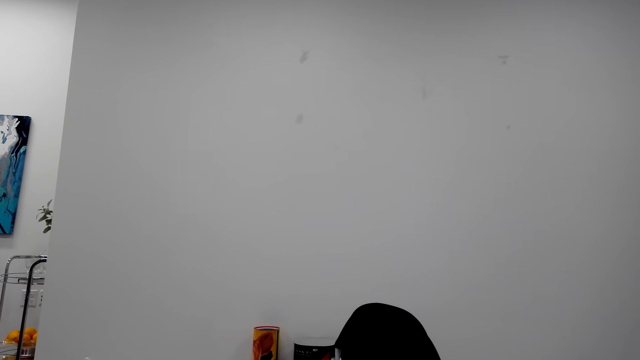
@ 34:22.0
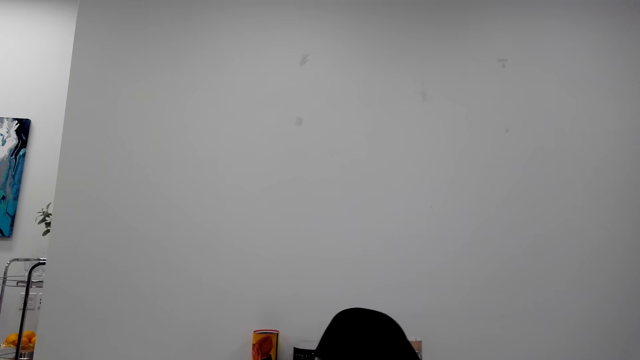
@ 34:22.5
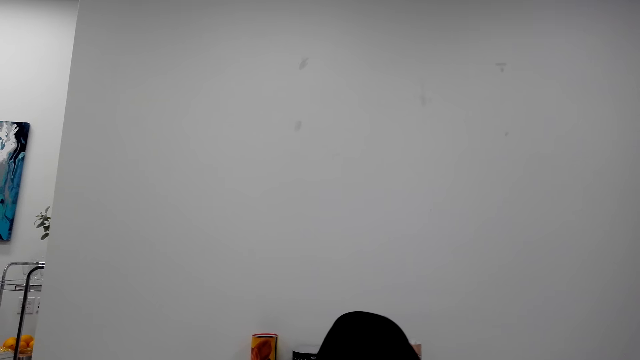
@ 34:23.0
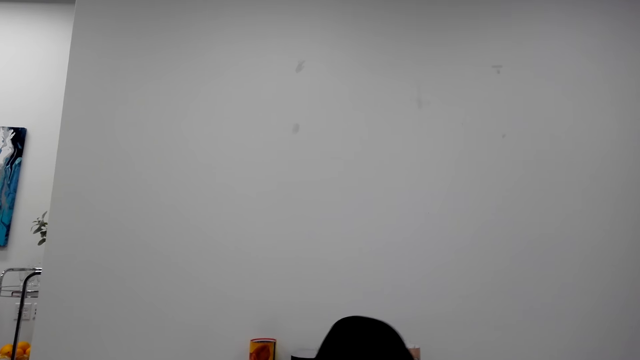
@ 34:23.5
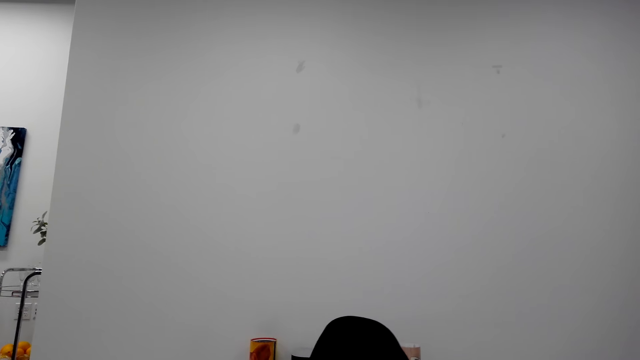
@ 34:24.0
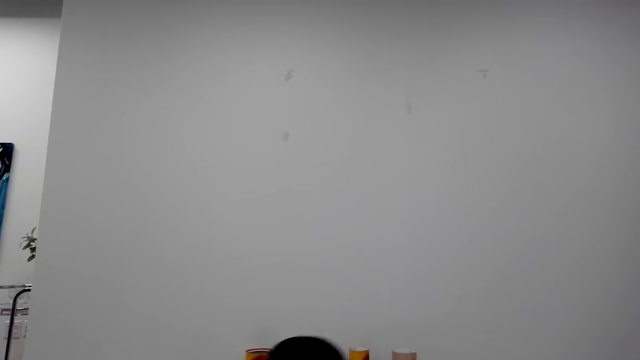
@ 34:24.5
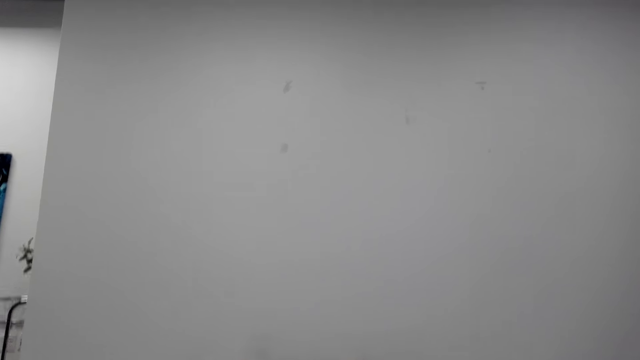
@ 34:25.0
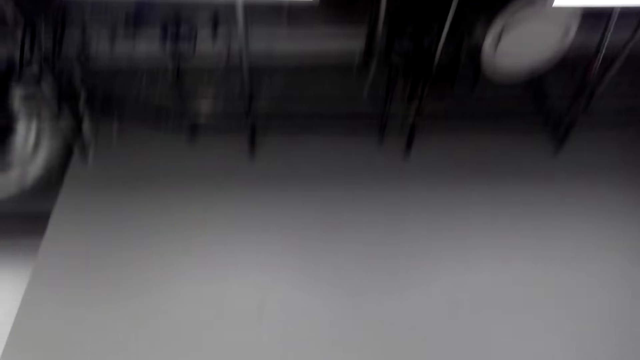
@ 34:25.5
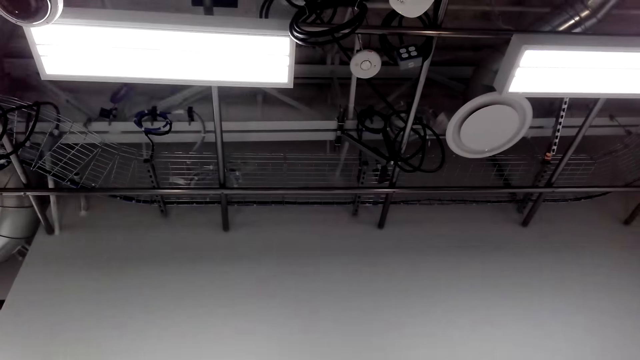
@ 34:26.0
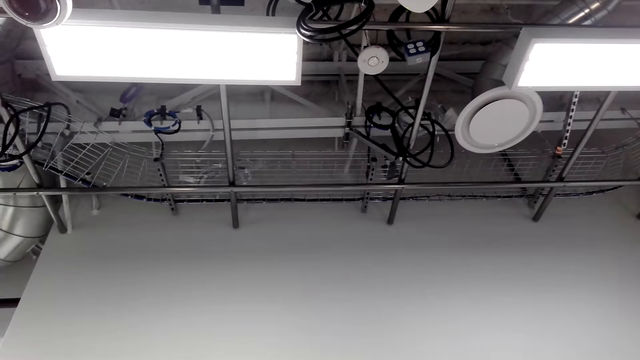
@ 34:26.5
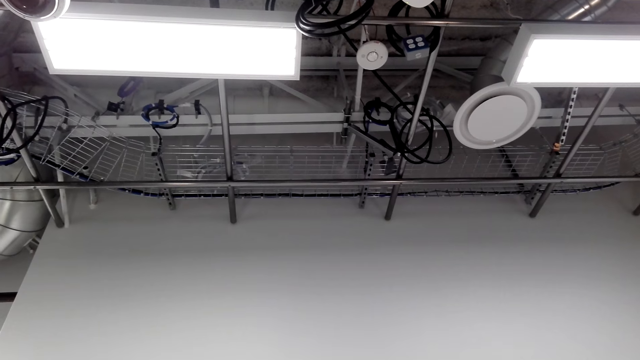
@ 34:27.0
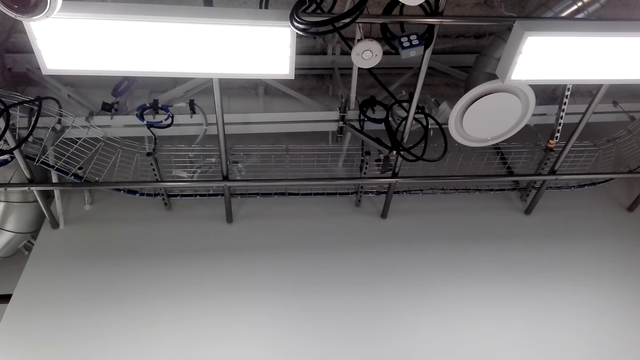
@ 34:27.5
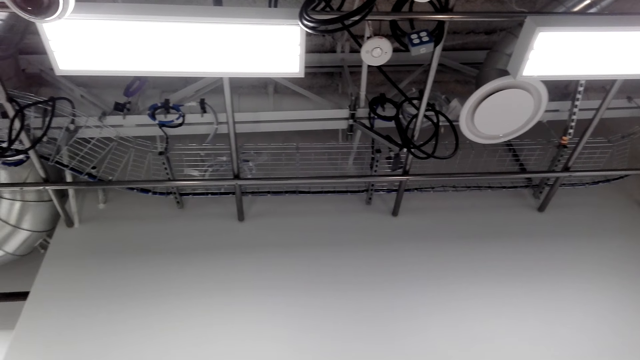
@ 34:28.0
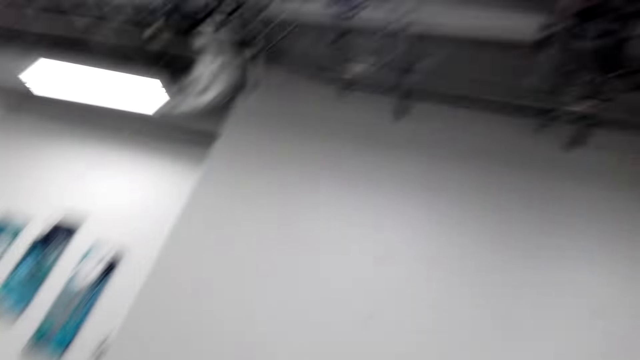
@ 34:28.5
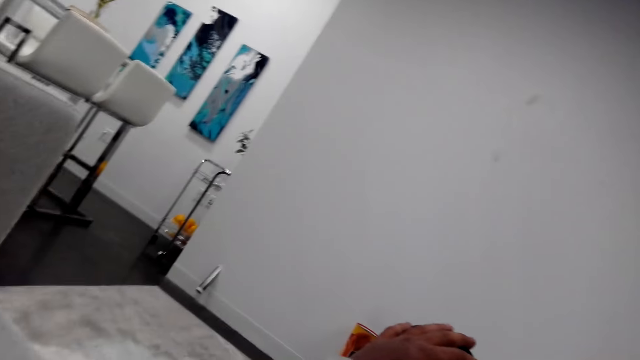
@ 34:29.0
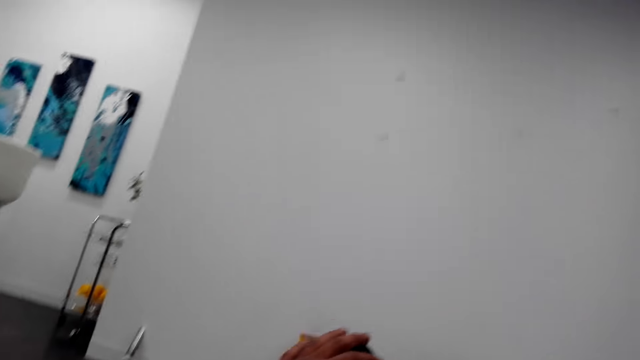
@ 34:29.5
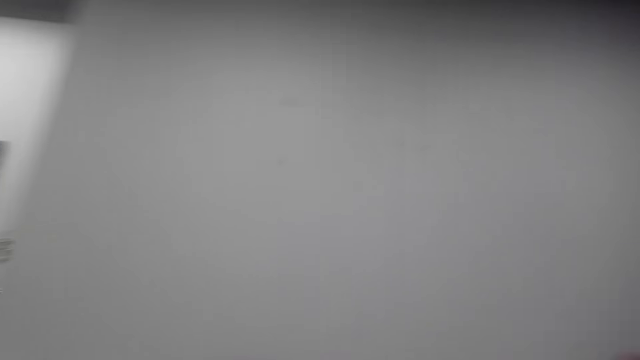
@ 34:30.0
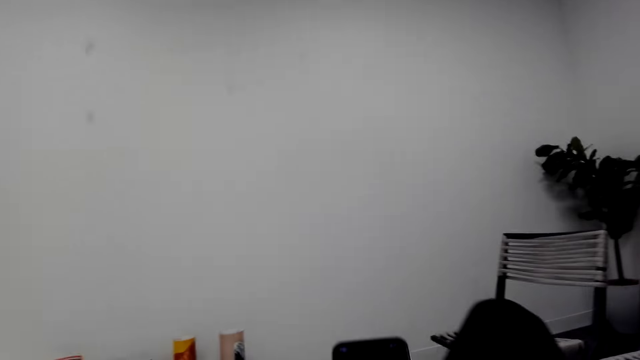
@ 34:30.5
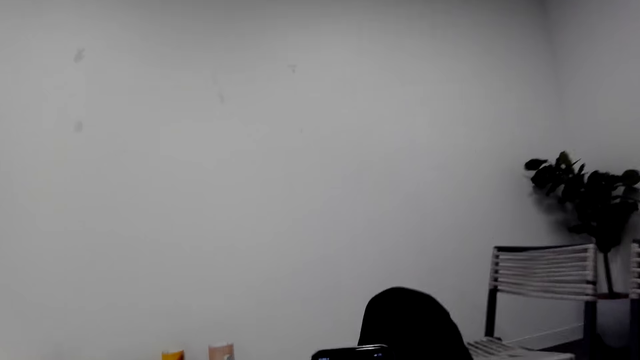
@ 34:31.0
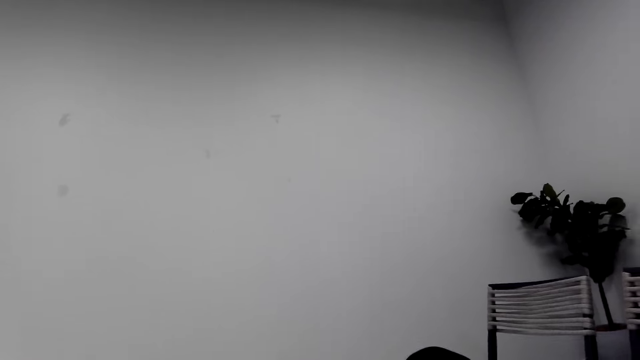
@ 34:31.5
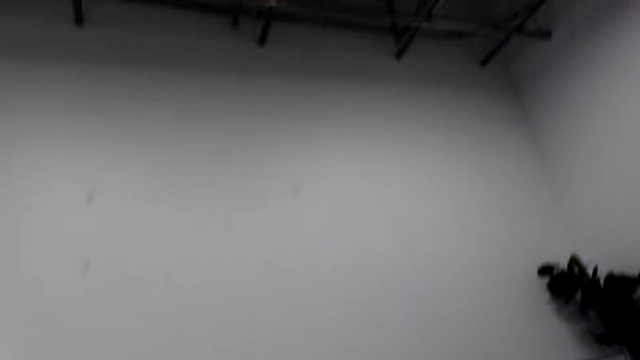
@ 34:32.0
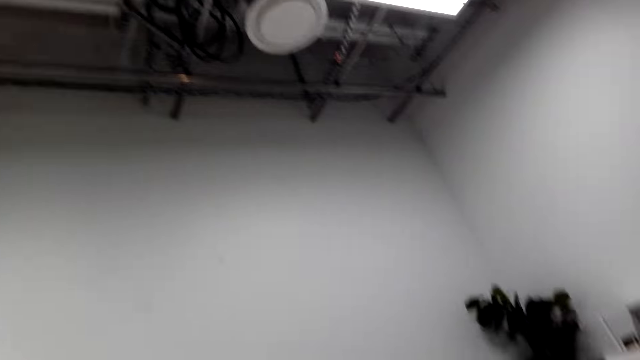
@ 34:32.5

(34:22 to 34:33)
The camera wearer touches the knees. They cough. They use a phone.

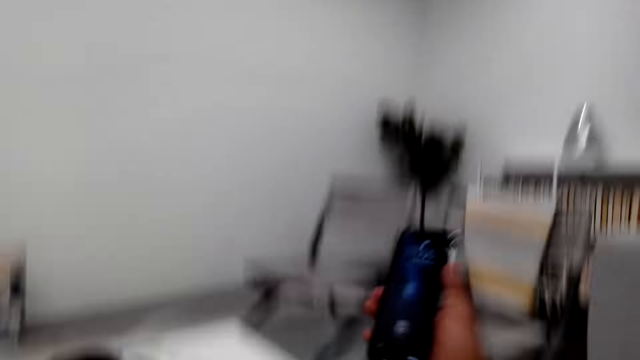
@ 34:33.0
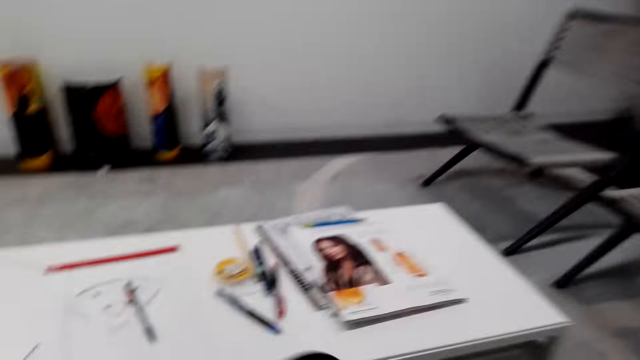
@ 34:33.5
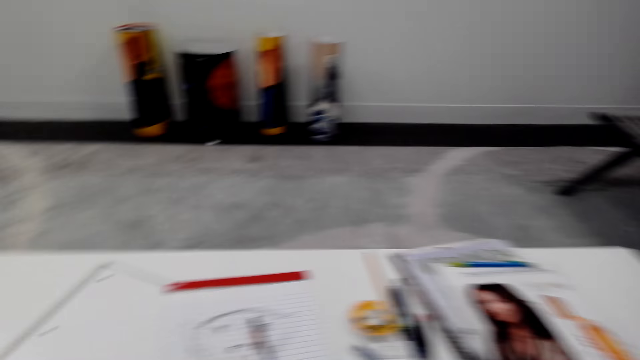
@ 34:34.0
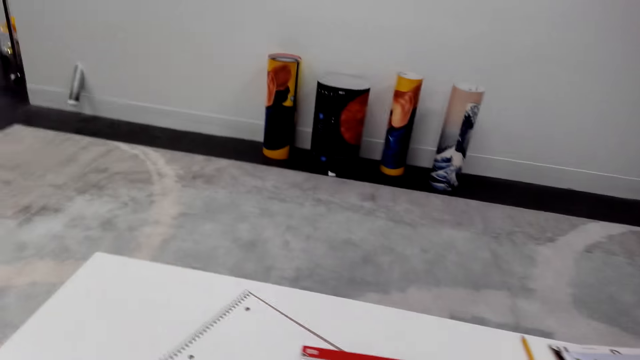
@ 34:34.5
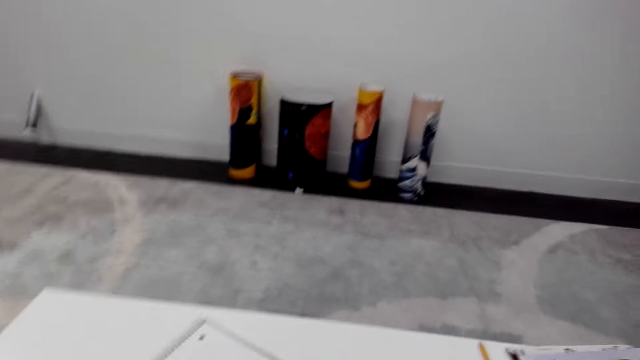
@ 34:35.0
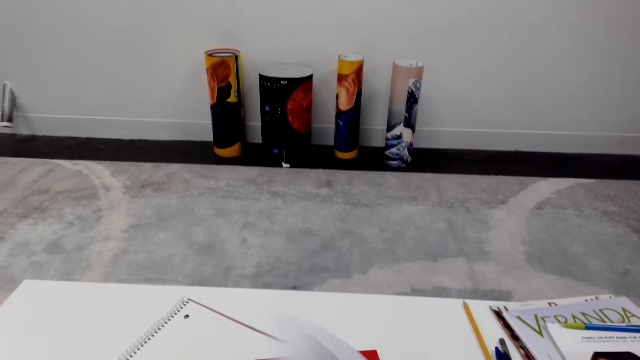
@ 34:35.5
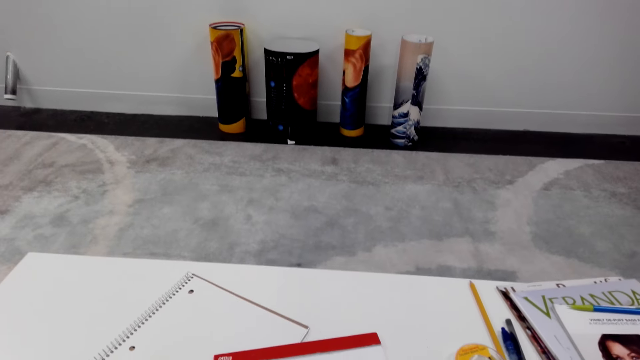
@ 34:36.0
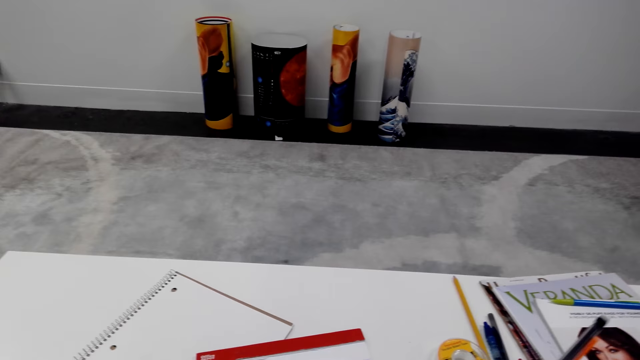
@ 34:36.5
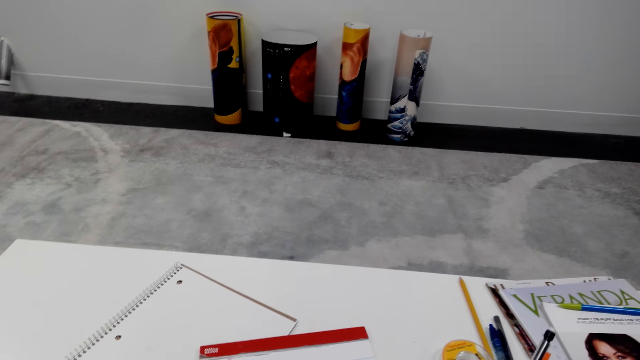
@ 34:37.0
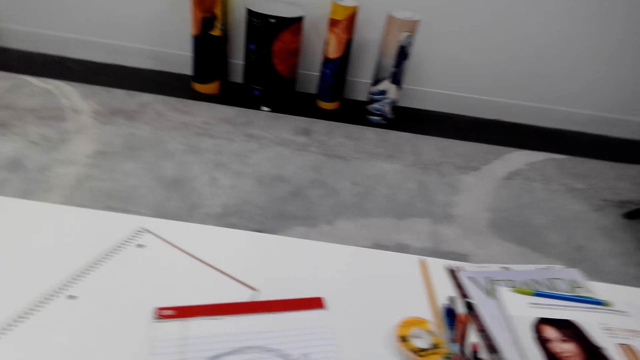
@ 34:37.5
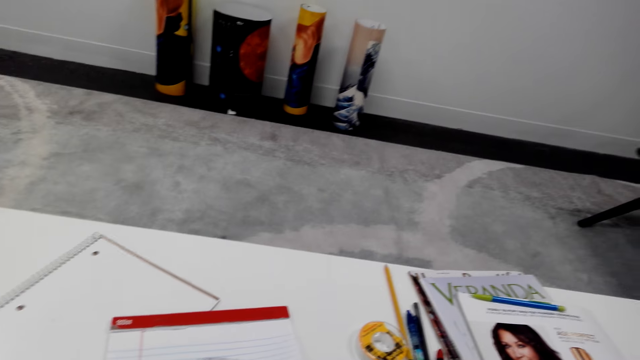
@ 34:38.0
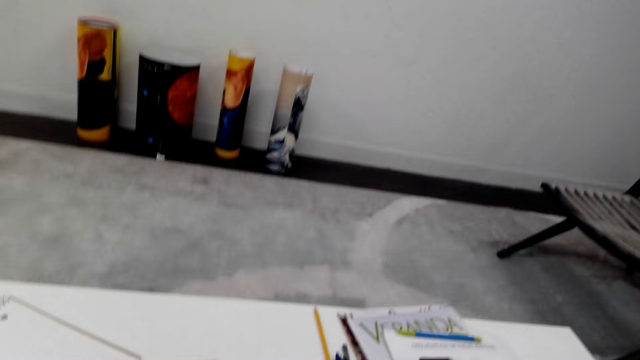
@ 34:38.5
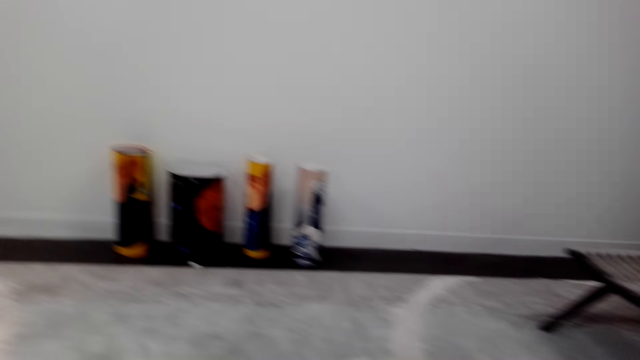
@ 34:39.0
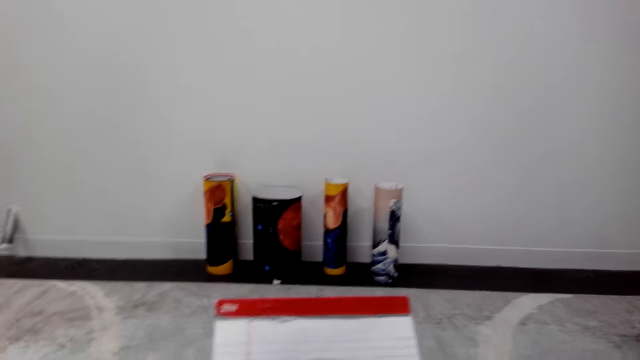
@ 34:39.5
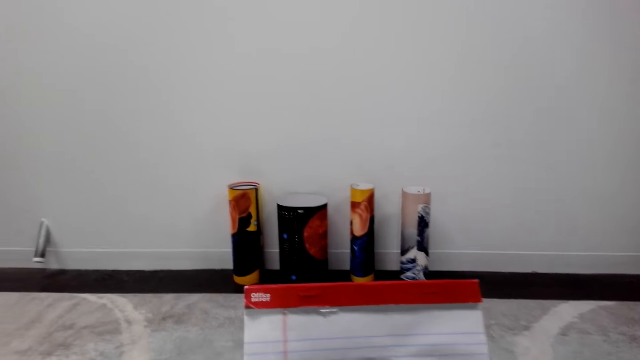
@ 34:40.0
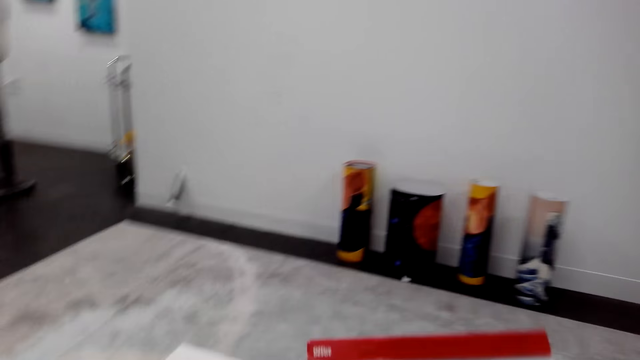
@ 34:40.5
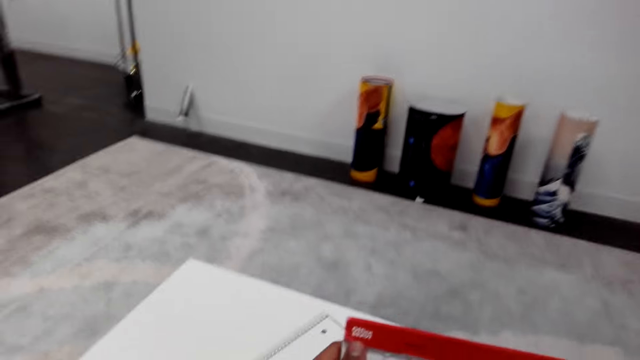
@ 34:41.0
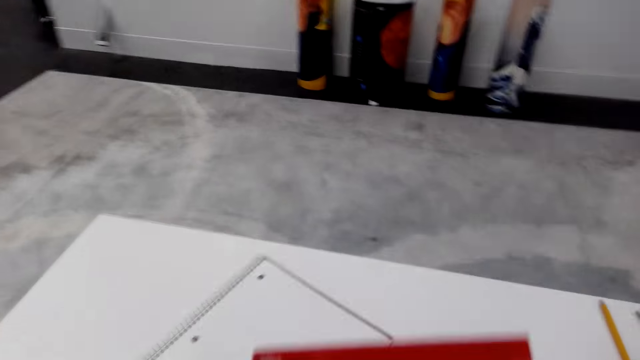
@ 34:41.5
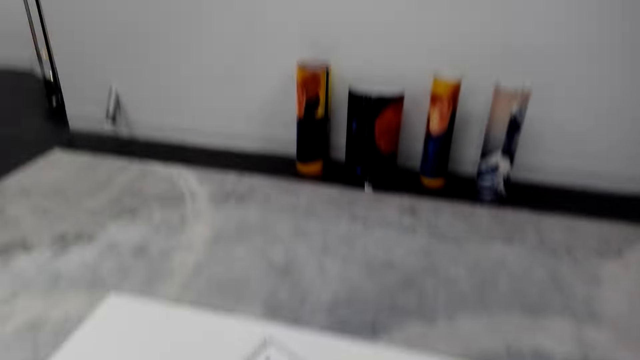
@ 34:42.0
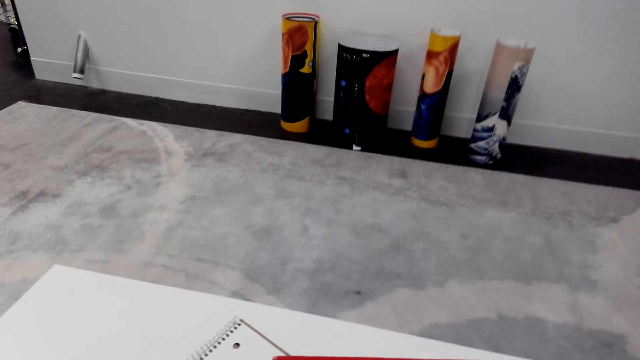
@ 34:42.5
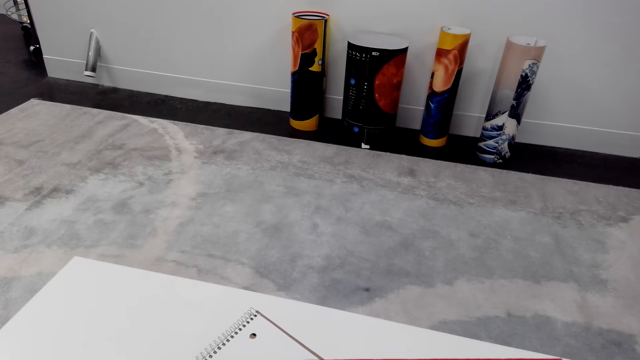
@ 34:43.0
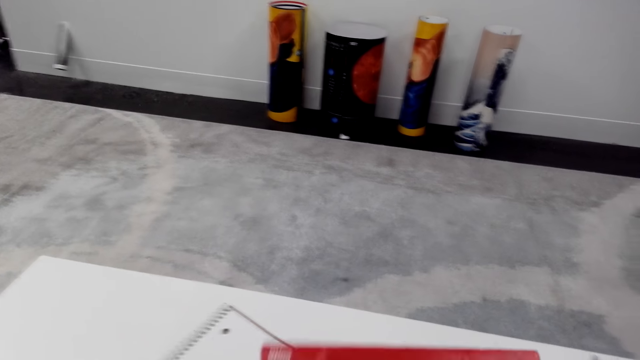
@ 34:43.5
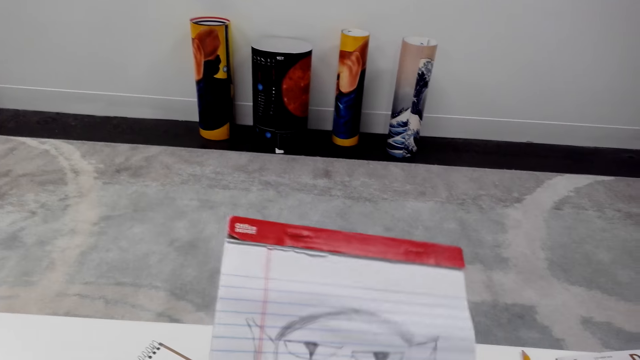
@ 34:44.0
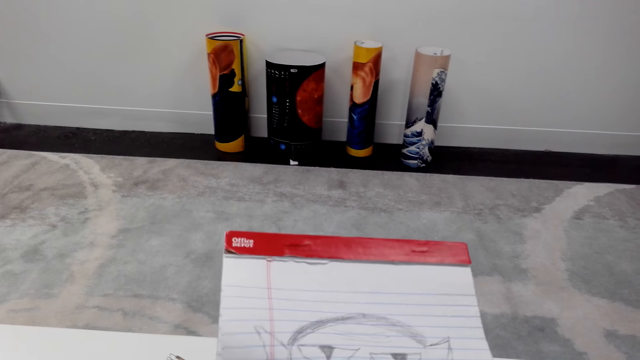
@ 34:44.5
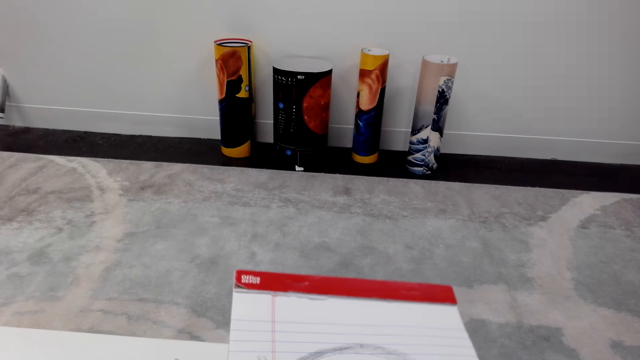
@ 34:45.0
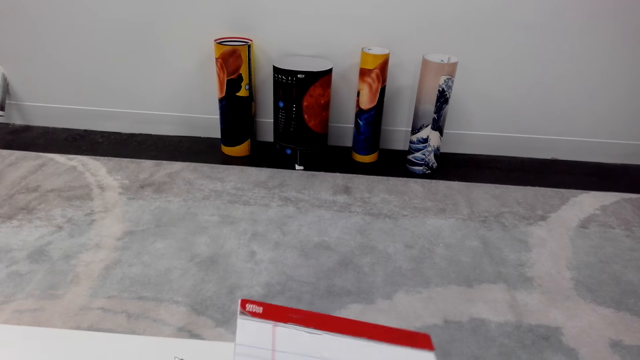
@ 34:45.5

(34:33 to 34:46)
The camera wearer picks up a phone. They cough, sneeze. They flip a book. They pick up the book. They pick up a pencil. They lift the book.
